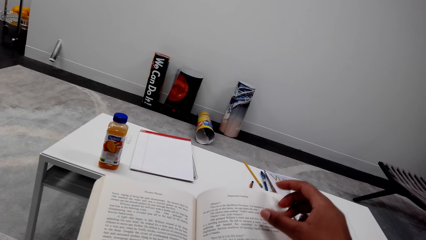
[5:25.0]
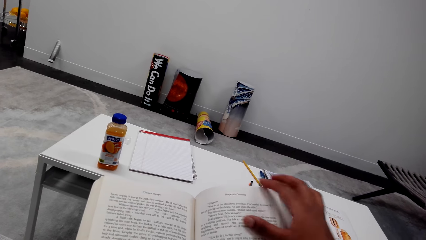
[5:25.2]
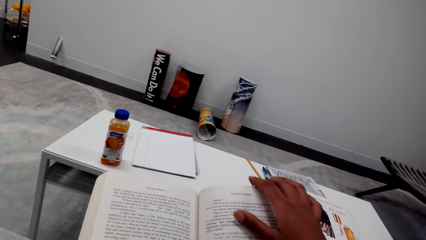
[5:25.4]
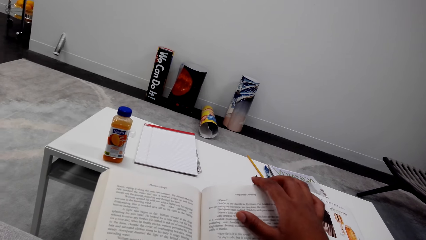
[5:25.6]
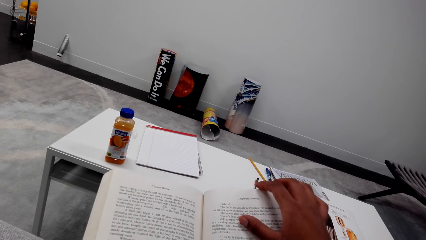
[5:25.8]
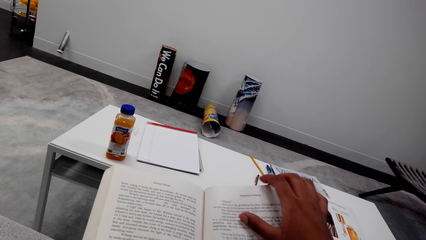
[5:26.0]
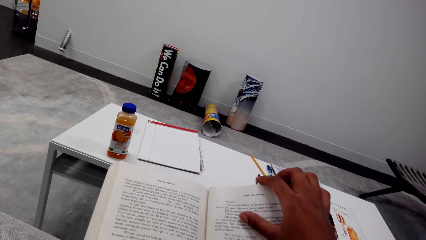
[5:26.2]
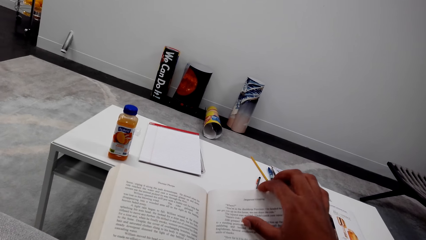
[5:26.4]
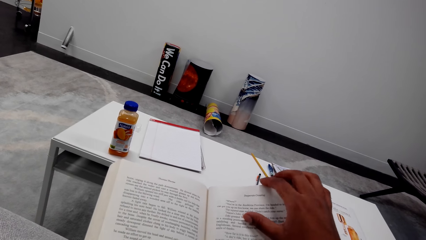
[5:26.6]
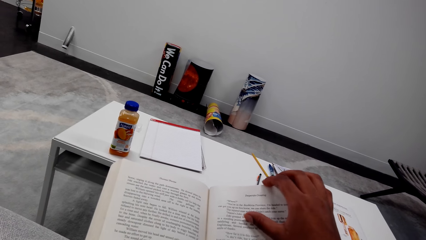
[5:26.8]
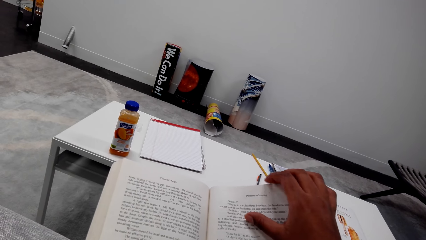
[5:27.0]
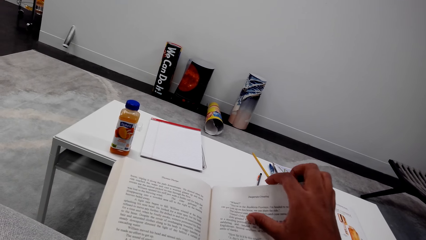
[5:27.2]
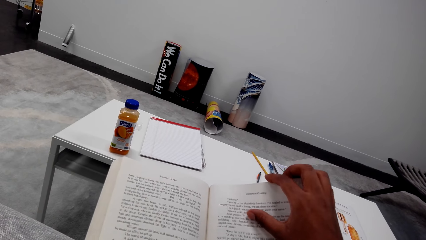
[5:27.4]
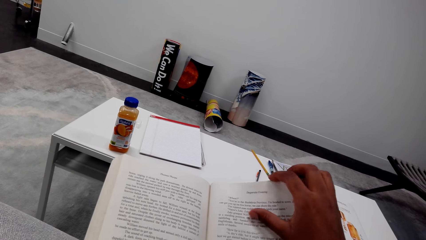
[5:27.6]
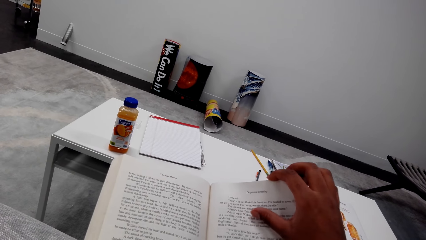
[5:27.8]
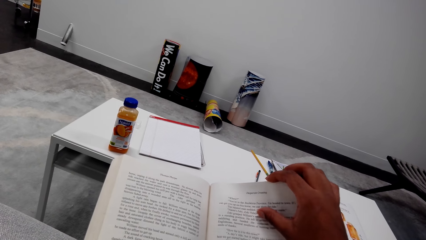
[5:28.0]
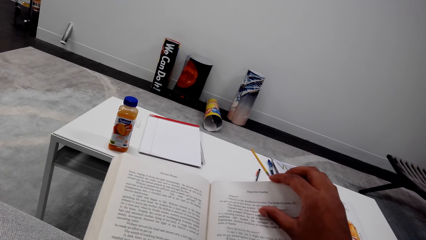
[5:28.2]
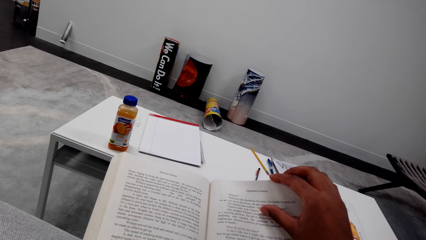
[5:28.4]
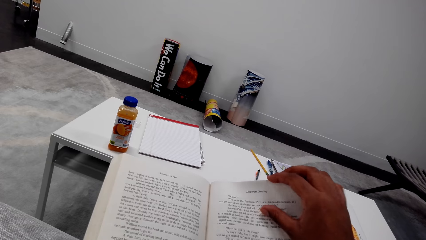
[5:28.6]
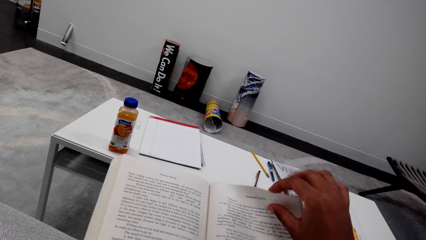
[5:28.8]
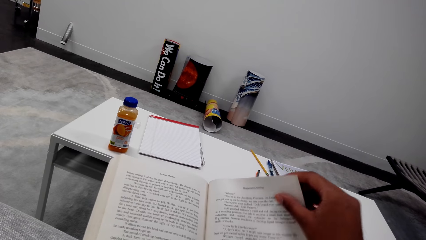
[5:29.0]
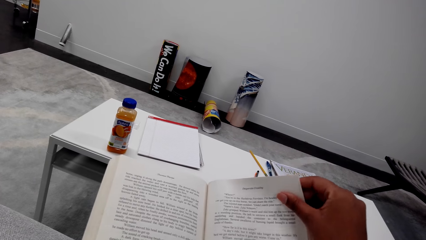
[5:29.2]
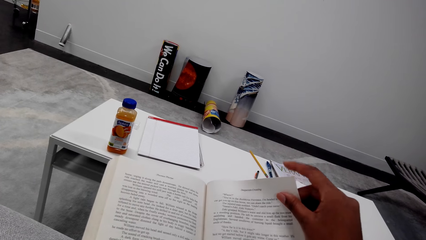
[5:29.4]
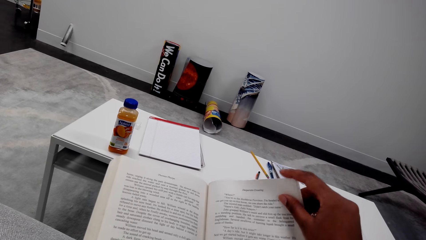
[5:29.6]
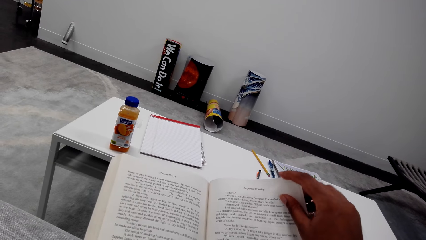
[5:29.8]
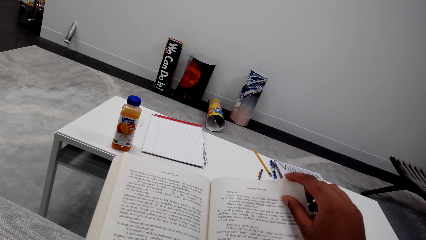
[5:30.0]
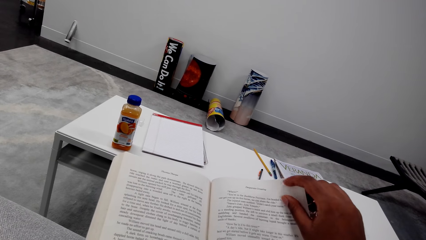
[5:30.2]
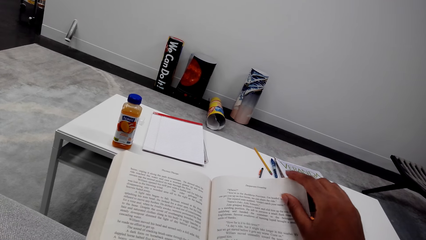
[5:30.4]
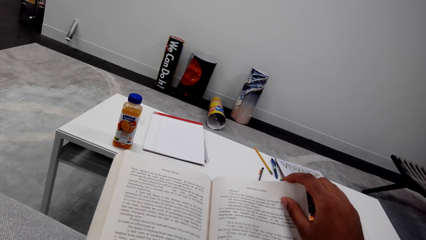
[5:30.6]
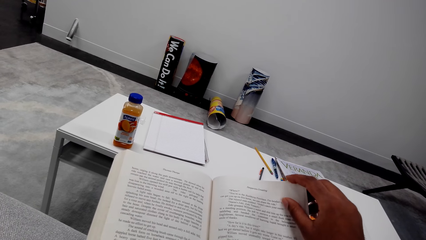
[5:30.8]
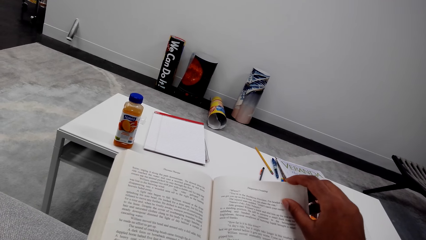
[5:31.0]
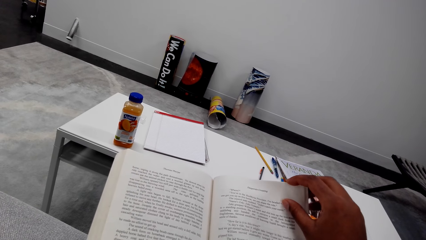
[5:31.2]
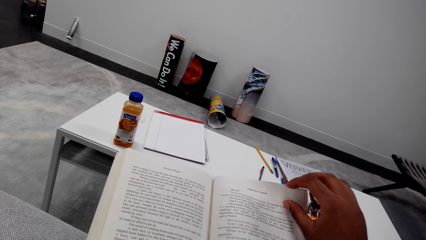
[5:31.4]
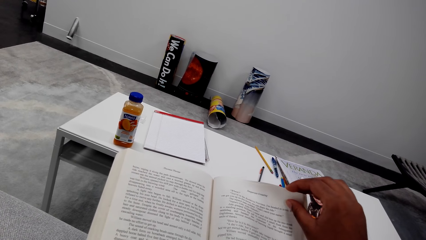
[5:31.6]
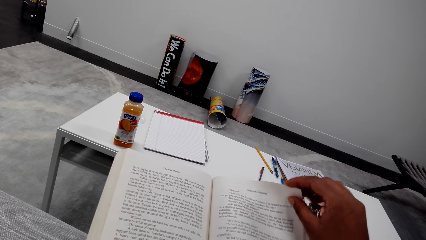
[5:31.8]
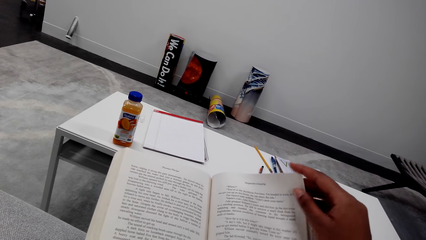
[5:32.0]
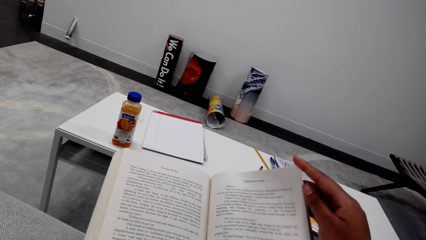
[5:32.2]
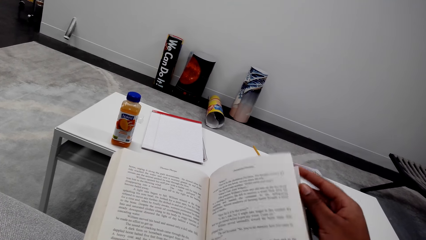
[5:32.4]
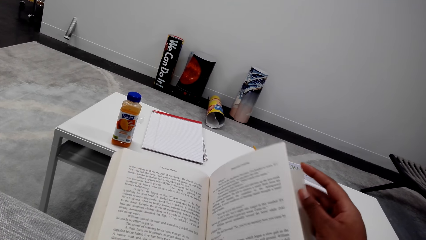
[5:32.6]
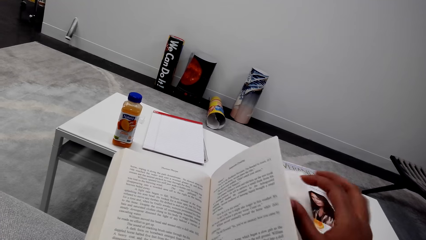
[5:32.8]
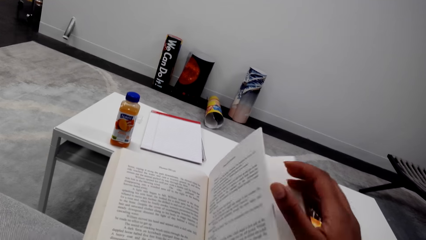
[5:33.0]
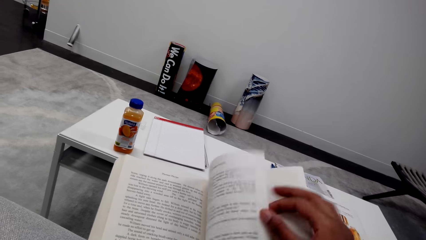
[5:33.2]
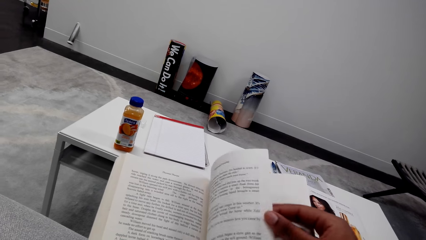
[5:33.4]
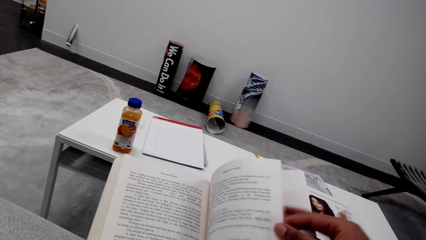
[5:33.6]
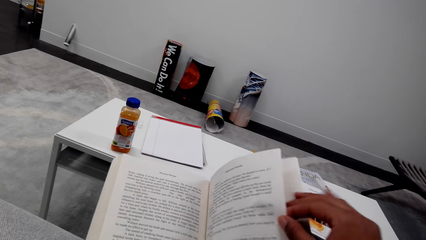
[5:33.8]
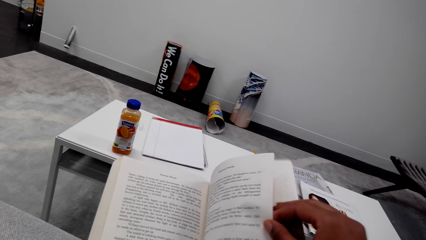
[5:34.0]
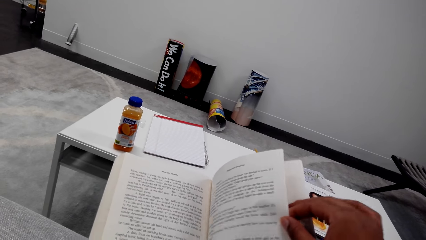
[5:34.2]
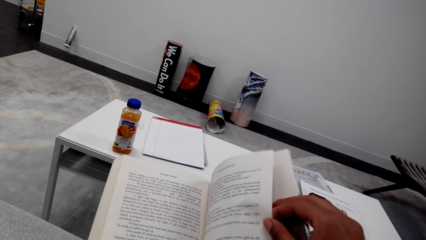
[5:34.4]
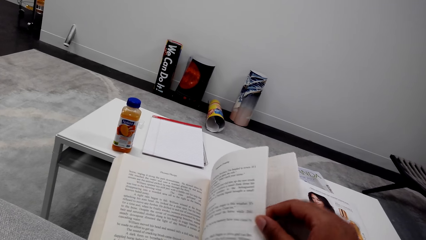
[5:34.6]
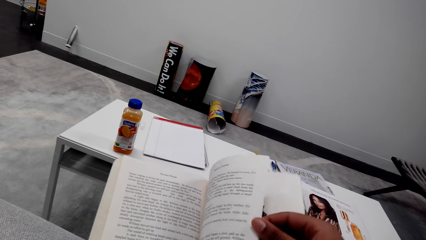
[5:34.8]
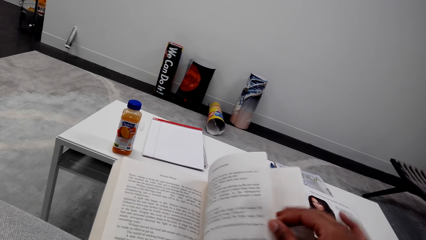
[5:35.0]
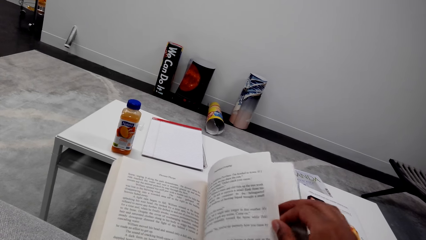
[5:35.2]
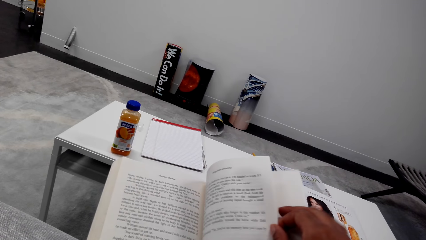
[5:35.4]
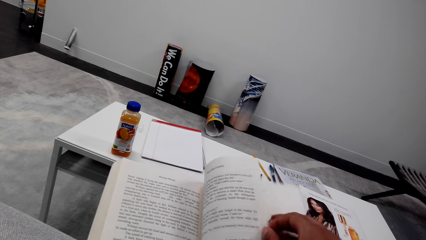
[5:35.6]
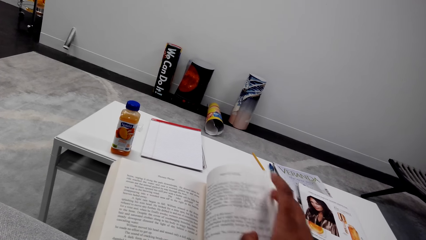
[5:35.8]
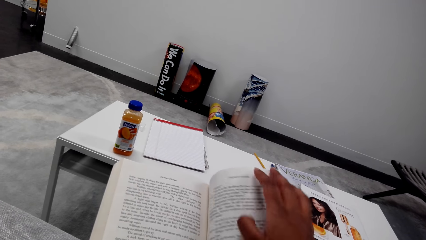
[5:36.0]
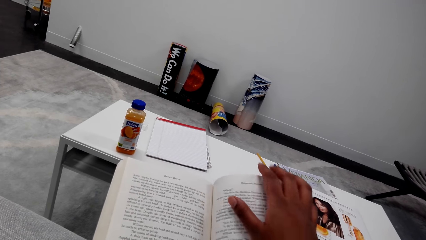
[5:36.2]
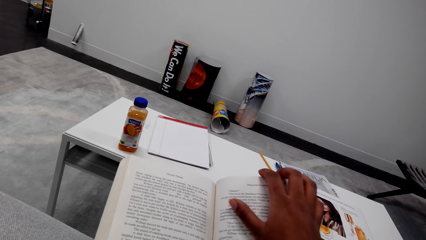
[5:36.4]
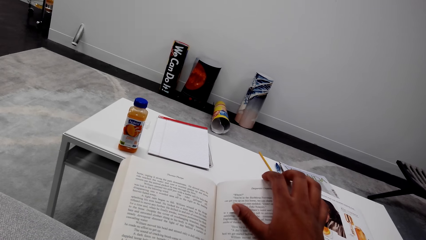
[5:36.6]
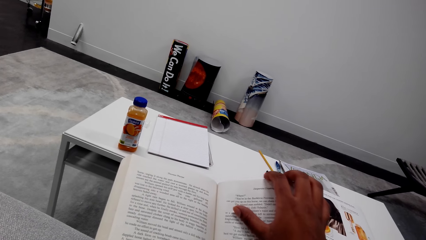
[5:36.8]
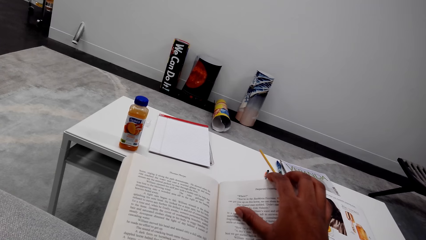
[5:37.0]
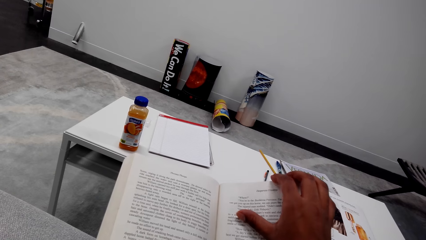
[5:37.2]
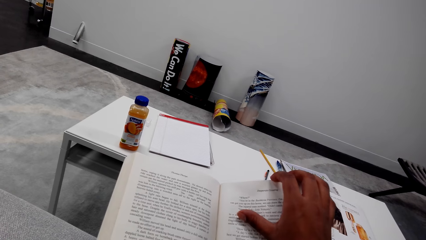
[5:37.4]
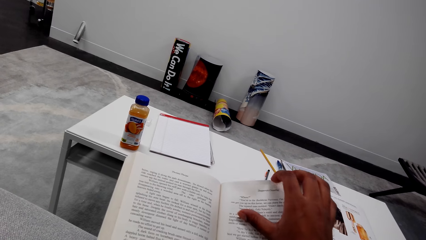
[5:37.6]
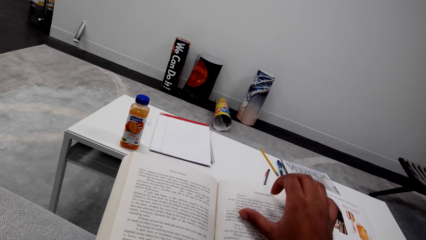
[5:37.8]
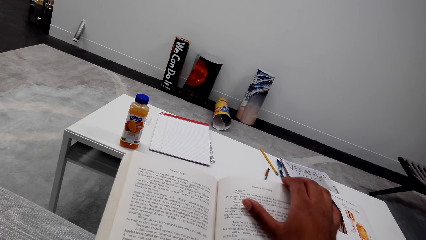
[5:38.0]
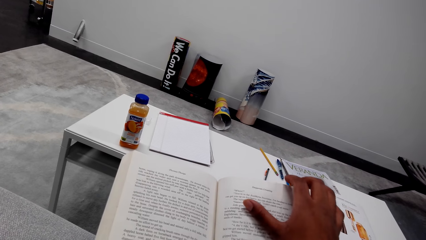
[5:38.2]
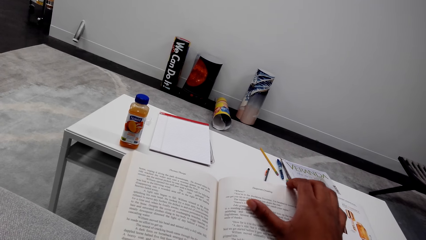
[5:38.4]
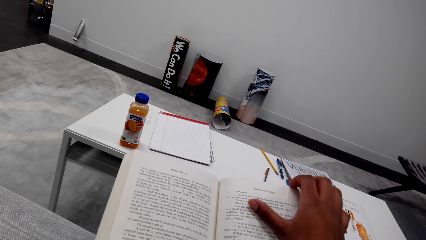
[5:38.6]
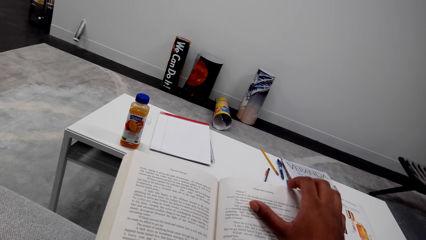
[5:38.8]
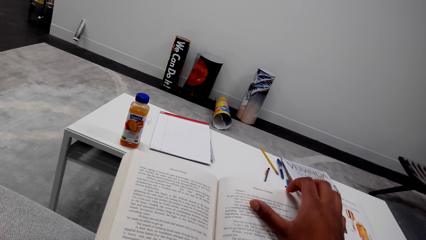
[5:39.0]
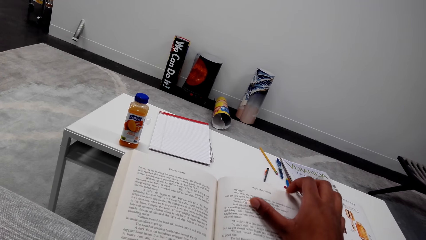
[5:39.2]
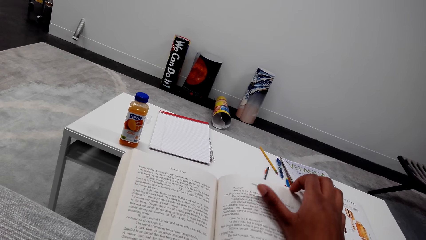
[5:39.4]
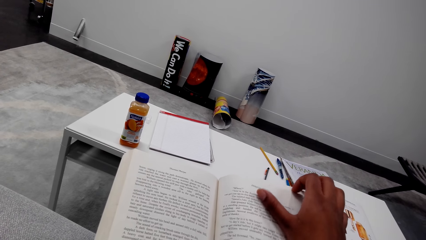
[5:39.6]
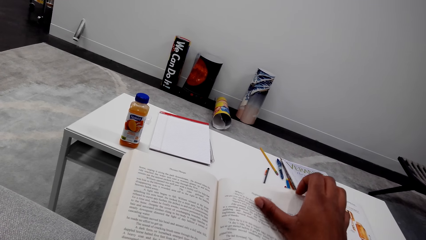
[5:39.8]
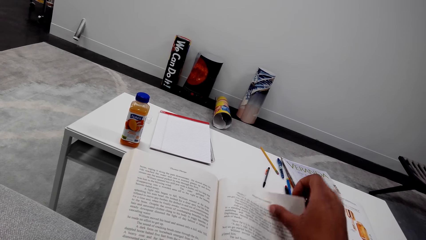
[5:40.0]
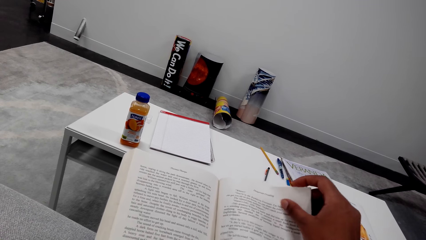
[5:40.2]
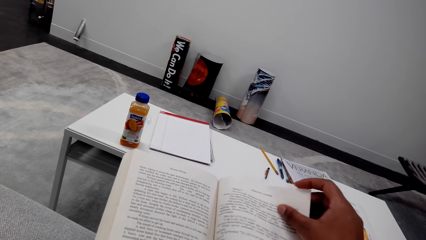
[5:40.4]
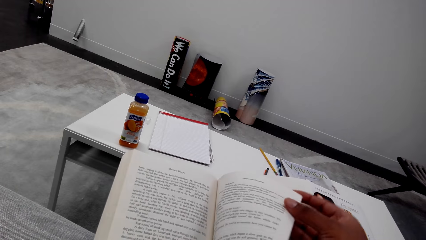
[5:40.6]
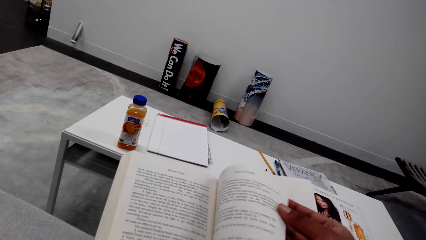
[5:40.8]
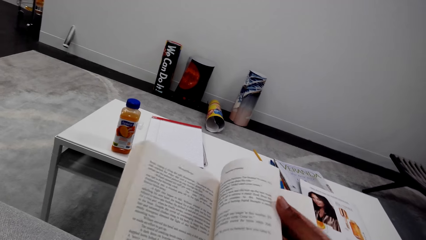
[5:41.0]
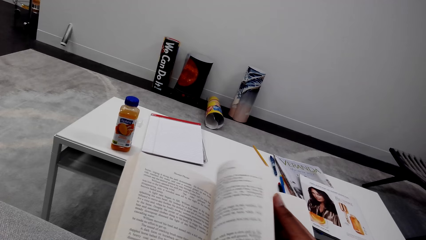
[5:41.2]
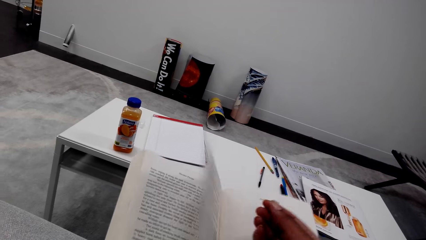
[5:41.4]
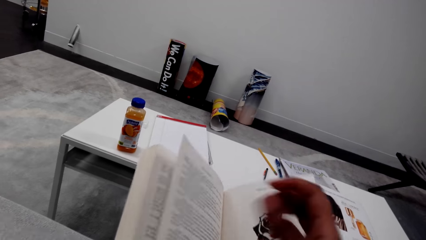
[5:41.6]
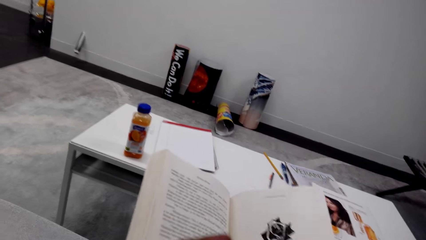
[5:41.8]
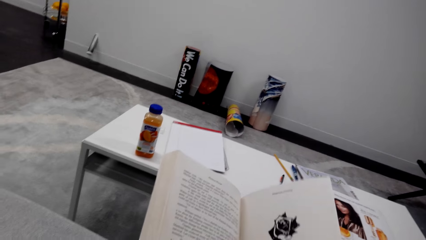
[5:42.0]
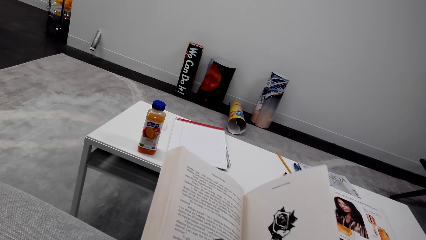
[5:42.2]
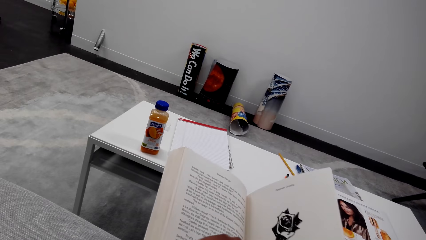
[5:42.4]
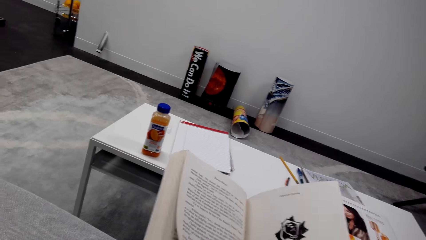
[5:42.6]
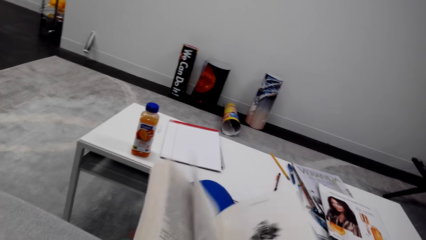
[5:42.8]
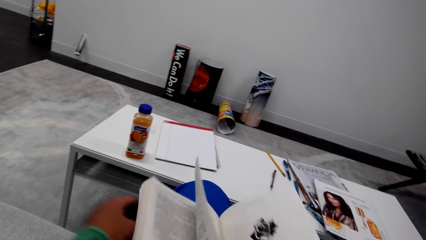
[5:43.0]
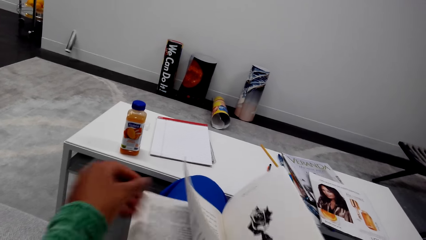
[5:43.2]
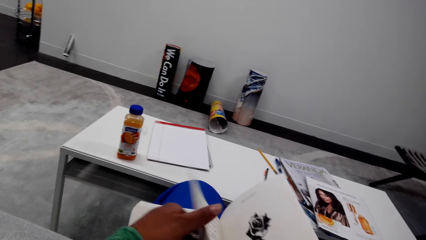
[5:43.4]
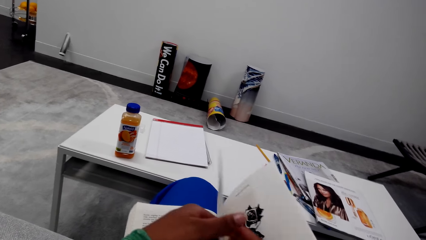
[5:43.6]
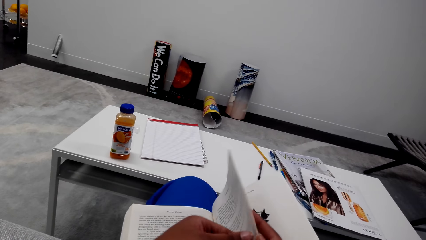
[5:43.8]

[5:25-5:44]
The camera wearer touches a page. They open the next page of the book with the right hand.
